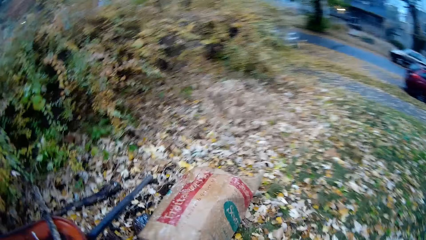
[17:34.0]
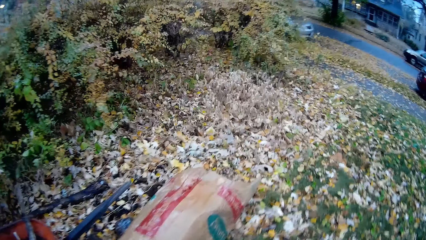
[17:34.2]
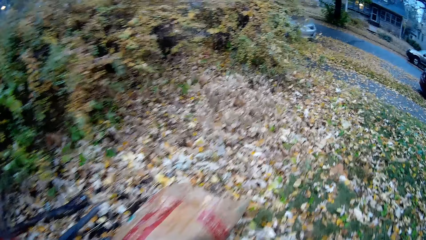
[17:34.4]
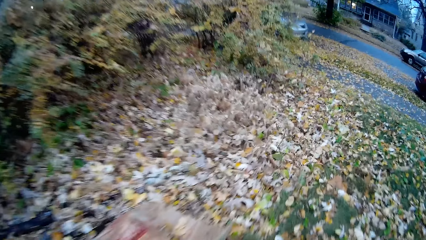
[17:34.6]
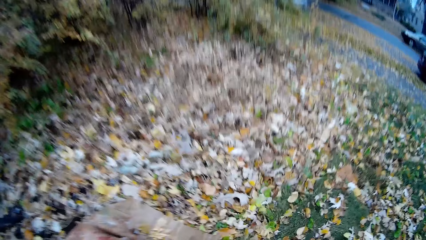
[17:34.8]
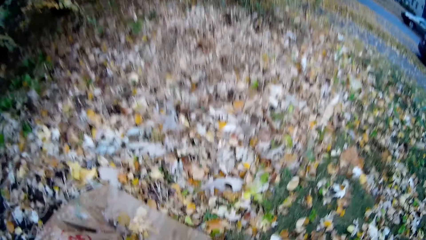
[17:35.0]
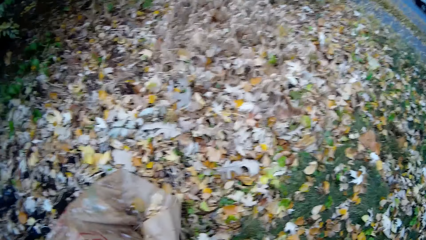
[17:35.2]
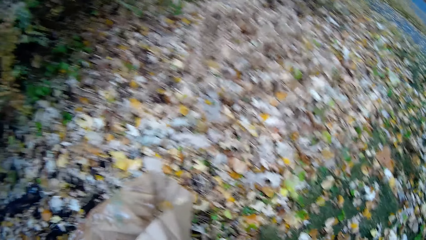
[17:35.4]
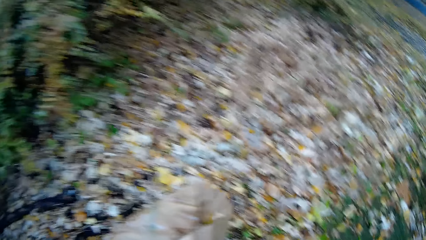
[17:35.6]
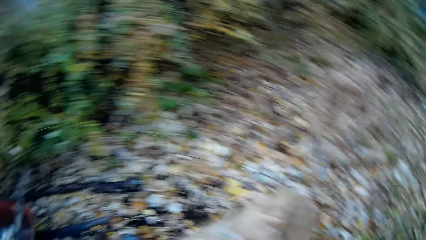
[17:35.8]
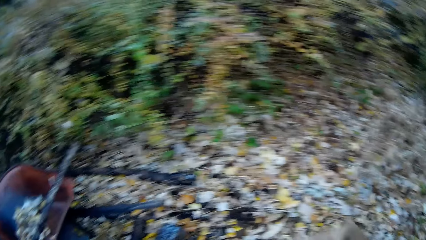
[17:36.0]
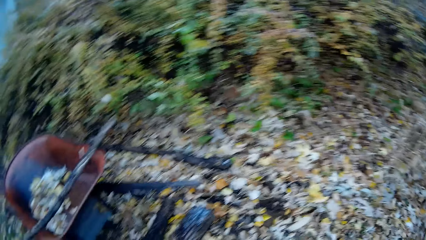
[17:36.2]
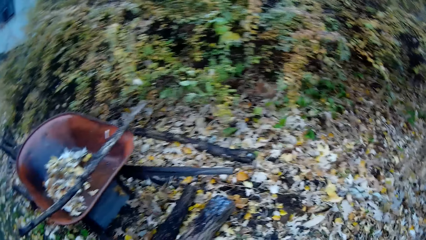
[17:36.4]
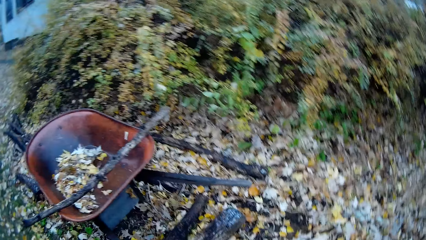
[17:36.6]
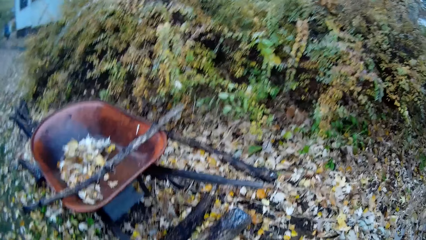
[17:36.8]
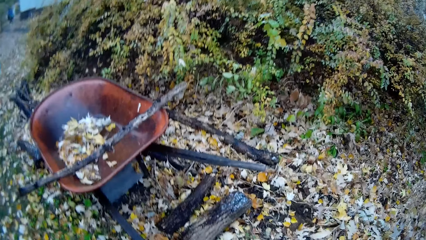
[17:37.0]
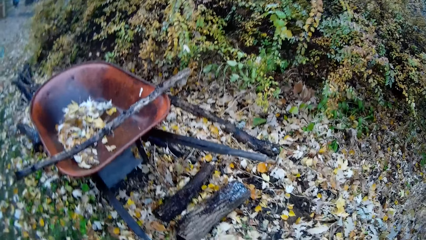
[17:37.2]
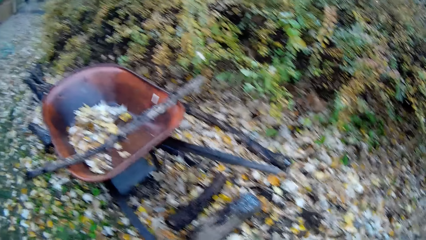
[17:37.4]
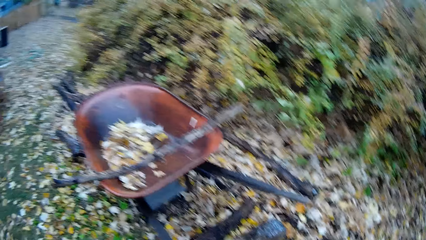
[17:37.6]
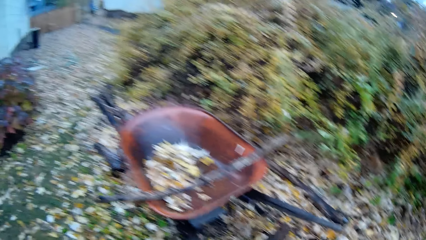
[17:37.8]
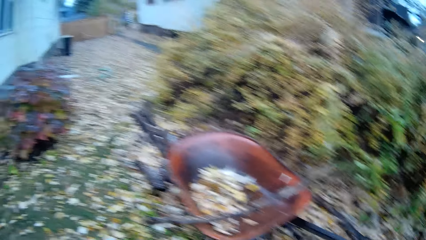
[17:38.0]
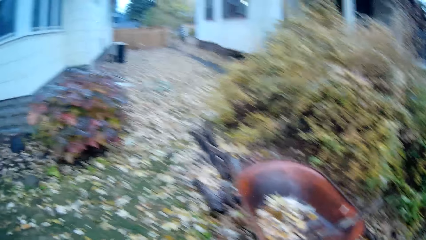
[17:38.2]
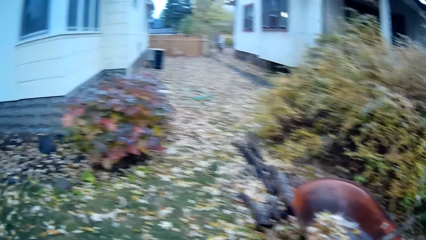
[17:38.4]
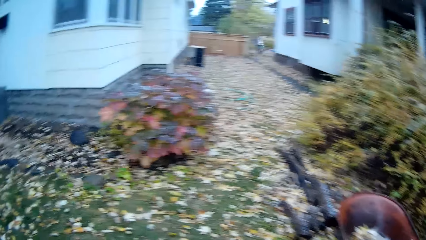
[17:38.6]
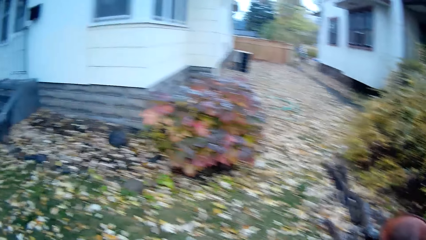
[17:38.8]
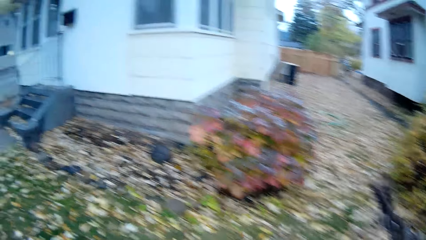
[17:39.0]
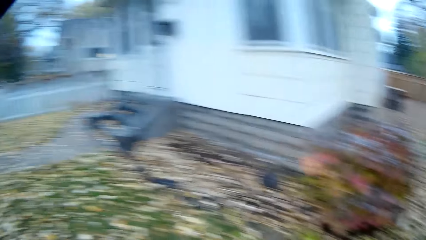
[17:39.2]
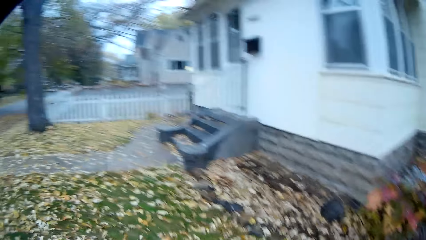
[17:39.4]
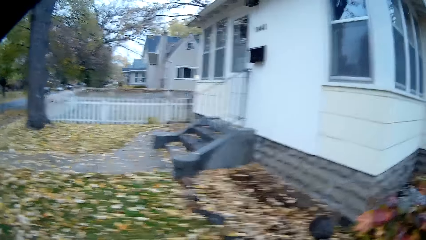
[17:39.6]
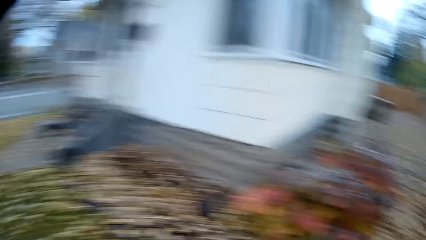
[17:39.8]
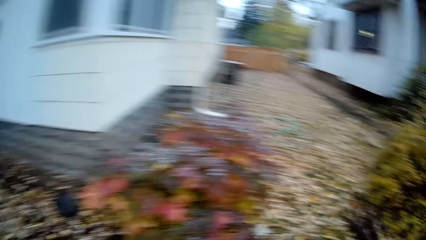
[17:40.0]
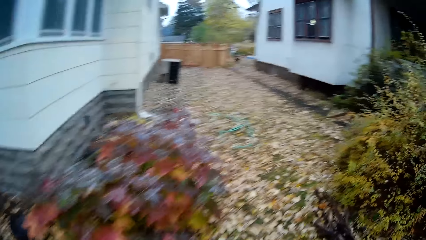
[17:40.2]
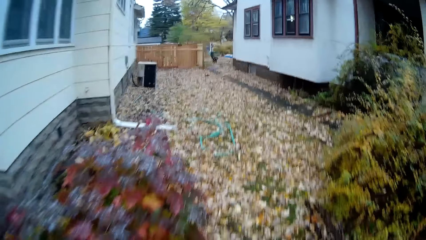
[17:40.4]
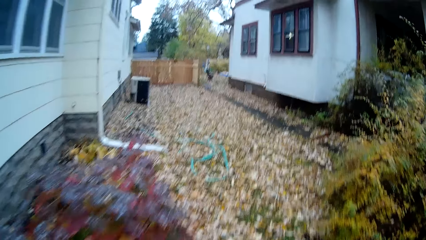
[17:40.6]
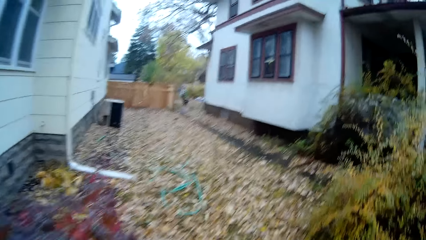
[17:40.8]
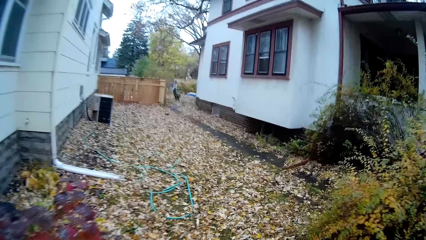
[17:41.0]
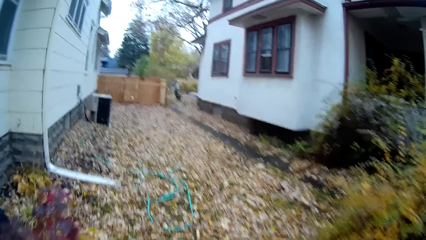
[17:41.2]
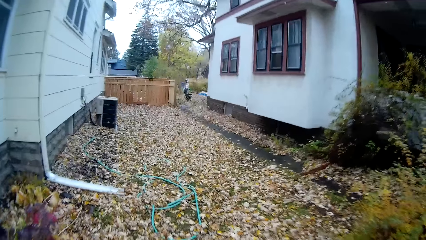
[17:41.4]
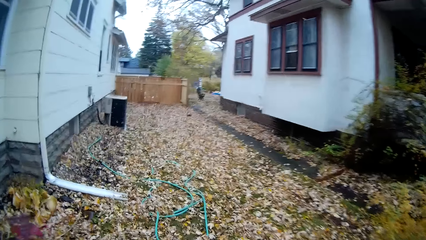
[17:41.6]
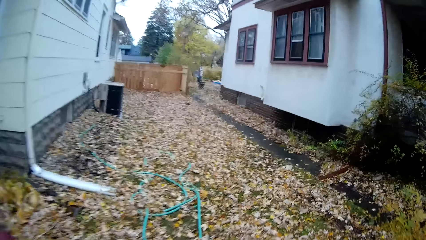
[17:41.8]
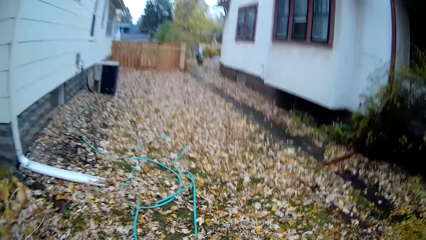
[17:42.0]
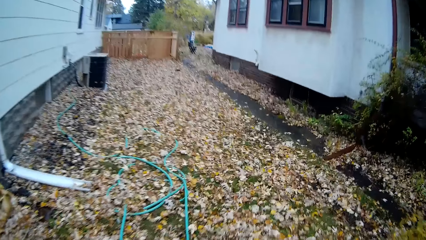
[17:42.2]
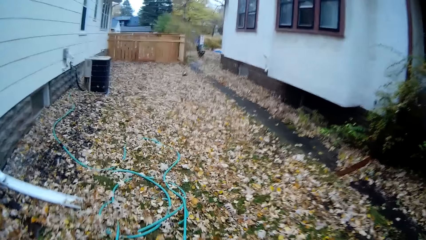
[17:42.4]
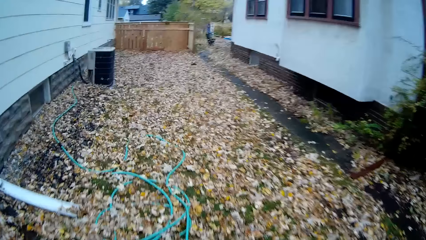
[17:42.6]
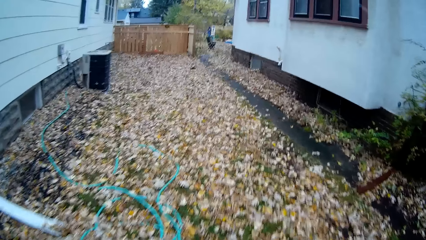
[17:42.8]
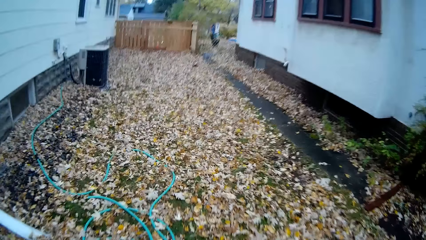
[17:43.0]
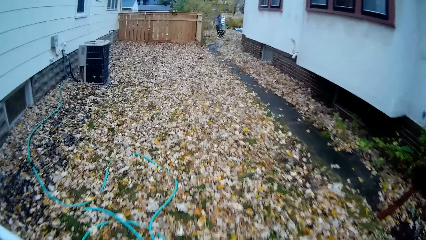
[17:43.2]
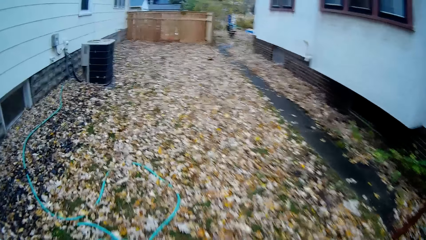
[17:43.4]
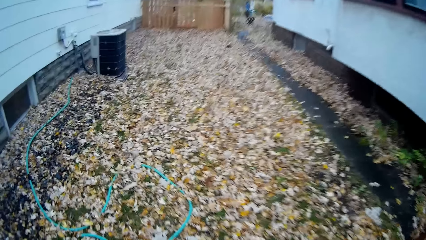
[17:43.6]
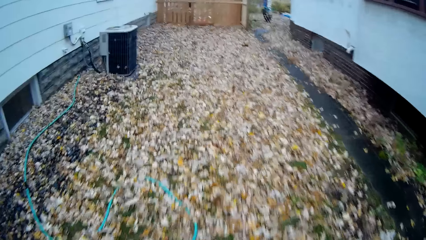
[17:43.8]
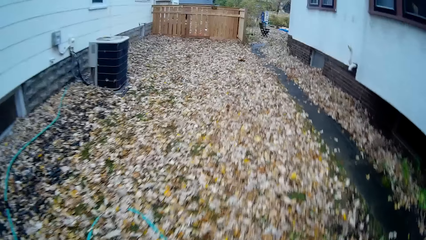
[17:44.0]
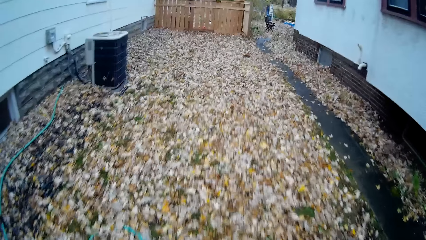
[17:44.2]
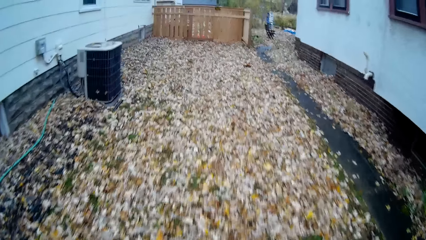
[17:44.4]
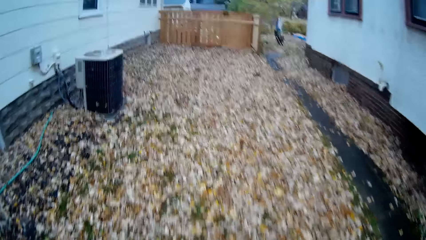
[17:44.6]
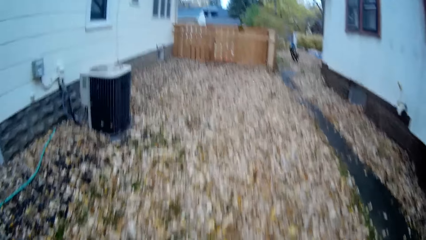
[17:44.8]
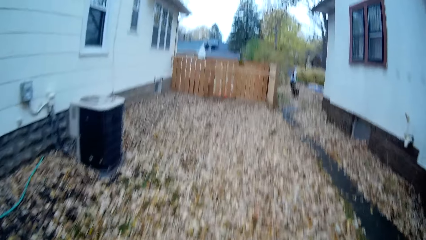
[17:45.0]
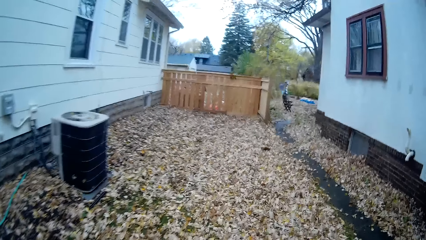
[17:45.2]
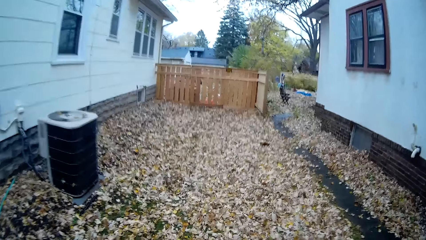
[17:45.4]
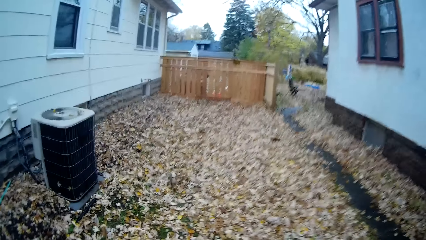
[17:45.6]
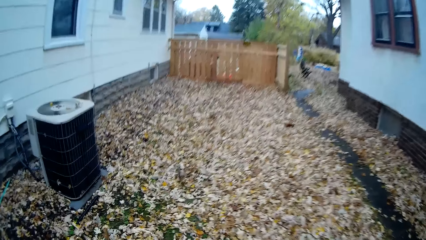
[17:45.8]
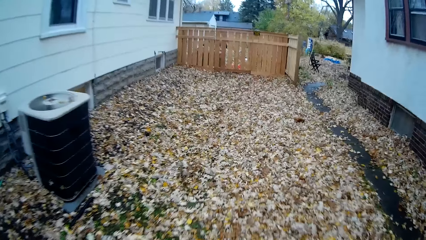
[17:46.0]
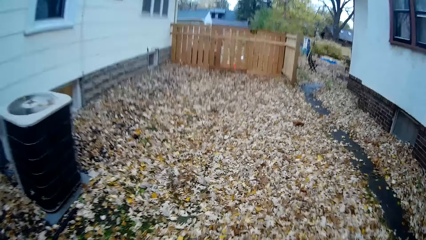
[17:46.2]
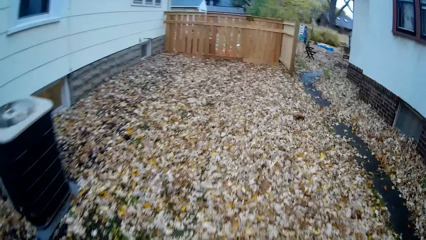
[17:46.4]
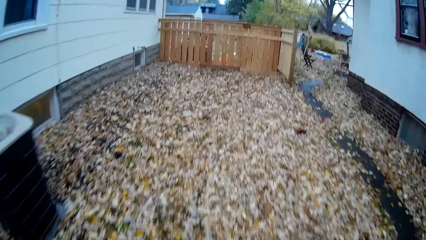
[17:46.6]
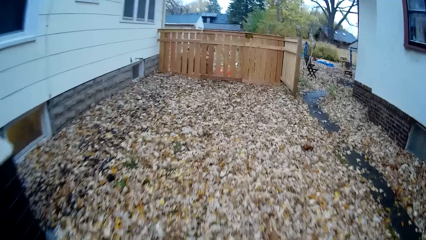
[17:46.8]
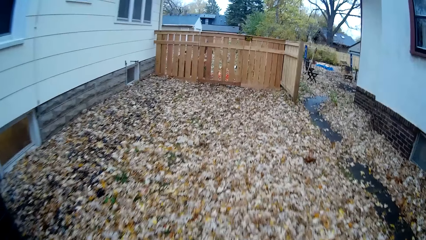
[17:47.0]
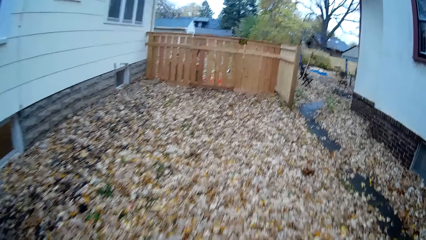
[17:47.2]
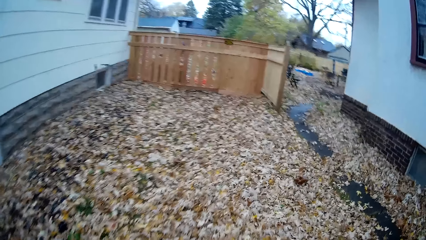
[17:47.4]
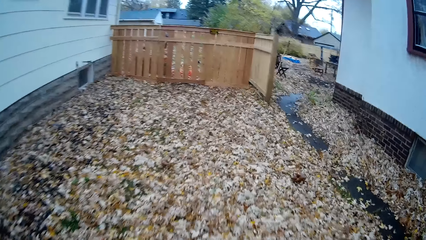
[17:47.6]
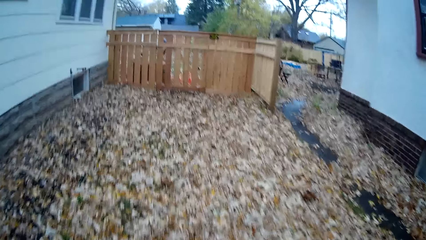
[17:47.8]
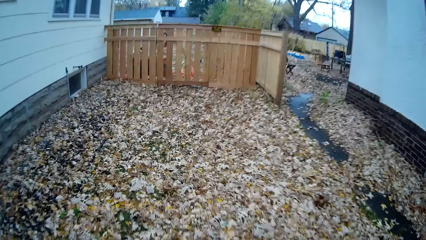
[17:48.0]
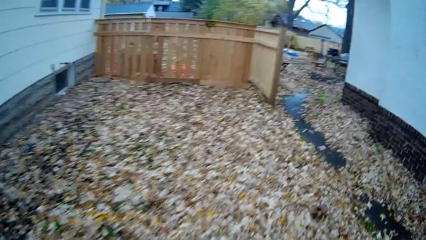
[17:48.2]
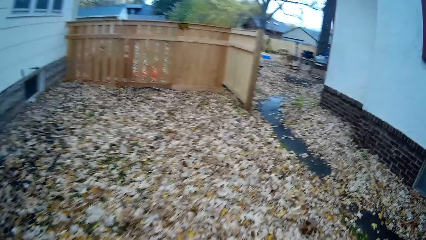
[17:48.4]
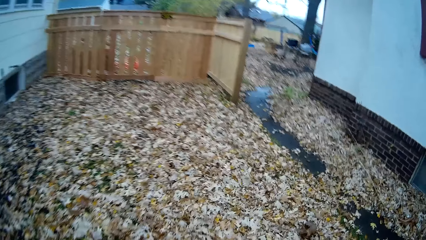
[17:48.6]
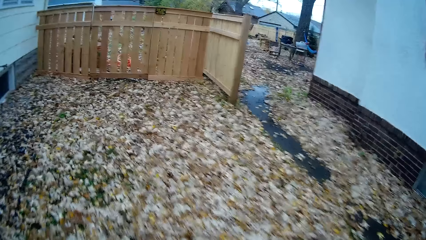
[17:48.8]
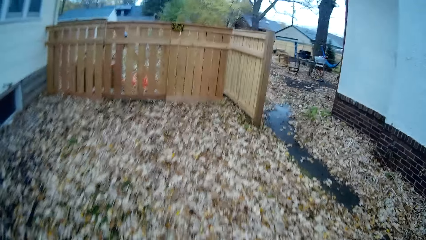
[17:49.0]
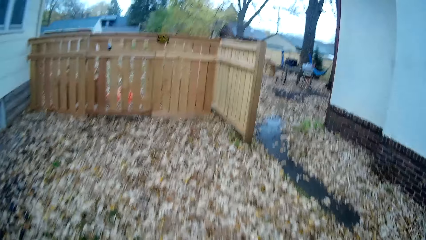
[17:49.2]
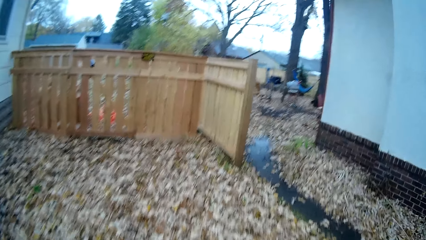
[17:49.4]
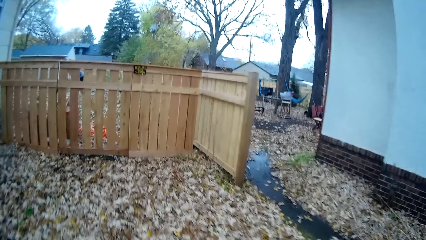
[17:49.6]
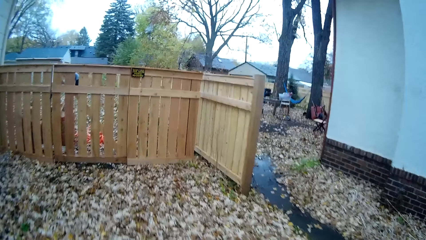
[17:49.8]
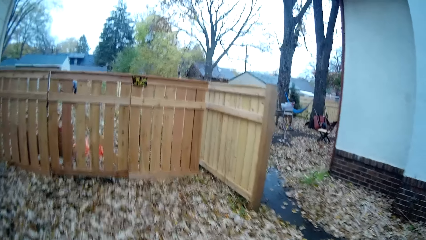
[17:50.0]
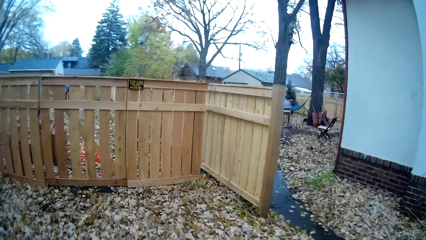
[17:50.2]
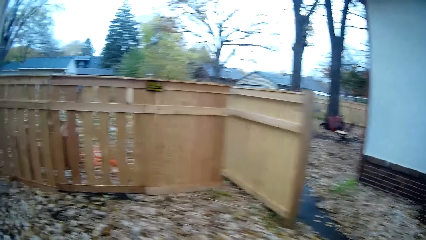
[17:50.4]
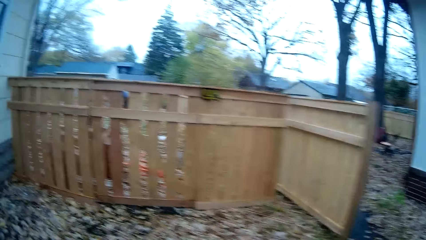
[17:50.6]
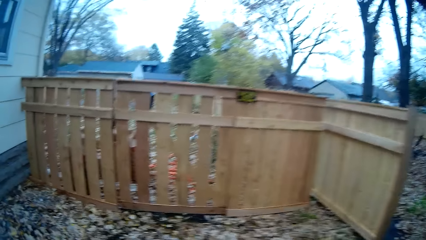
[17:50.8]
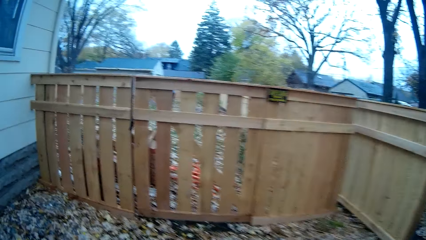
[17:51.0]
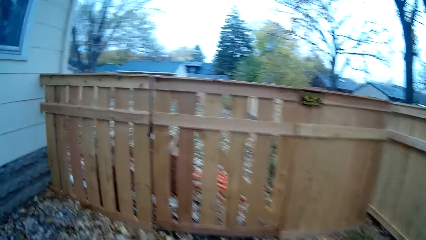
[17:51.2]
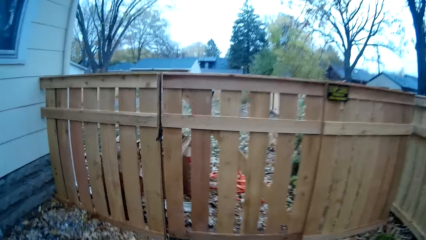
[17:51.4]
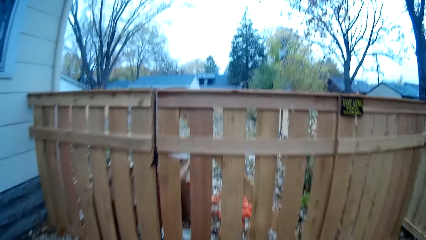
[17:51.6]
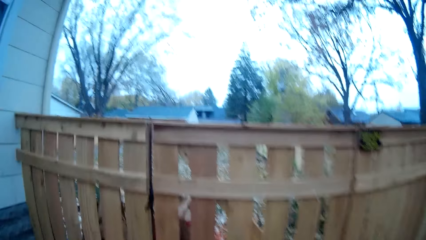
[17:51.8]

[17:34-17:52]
The camera wearer picks up a paper bag with debris in it from the floor with his right hand. He looks around. He walks towards the wooden gate.
